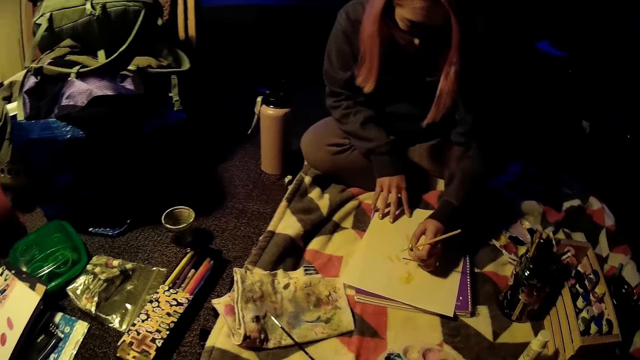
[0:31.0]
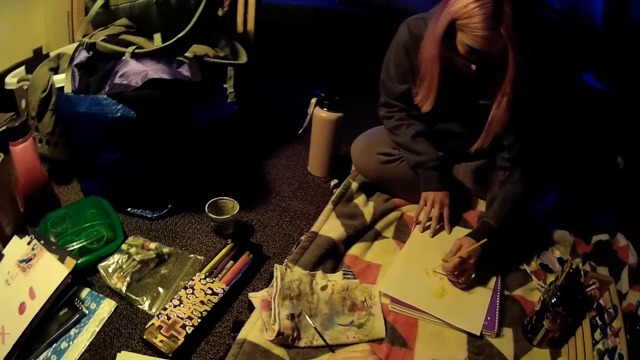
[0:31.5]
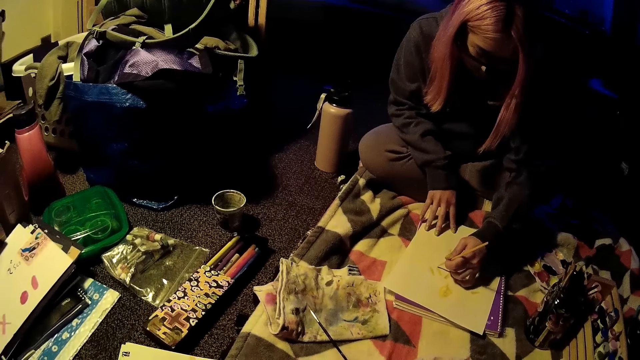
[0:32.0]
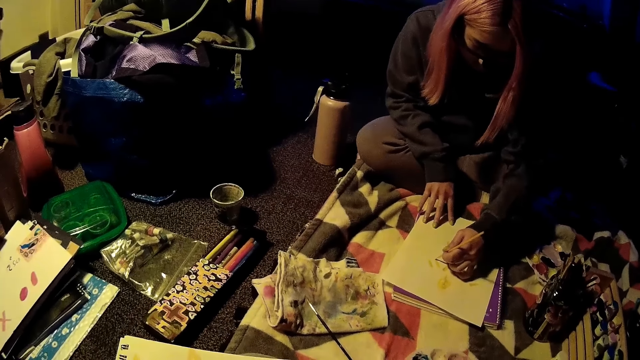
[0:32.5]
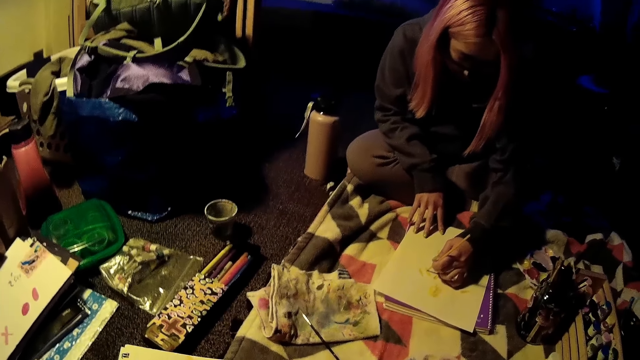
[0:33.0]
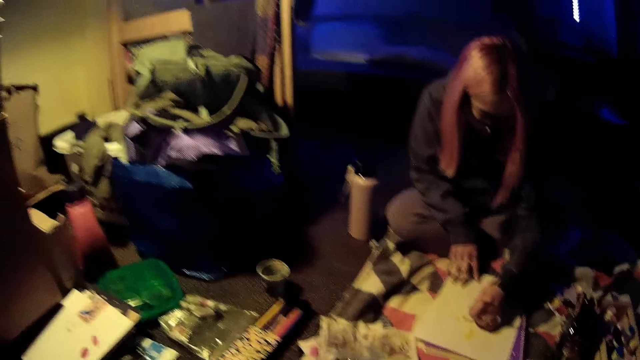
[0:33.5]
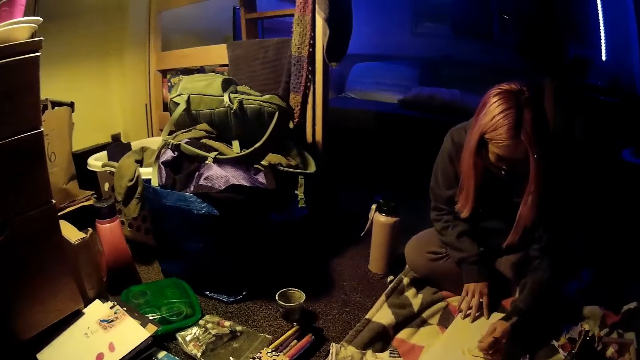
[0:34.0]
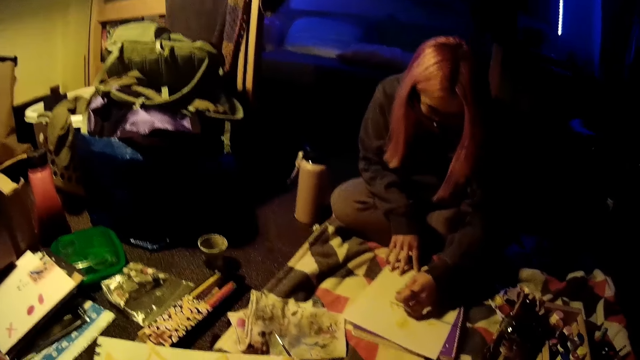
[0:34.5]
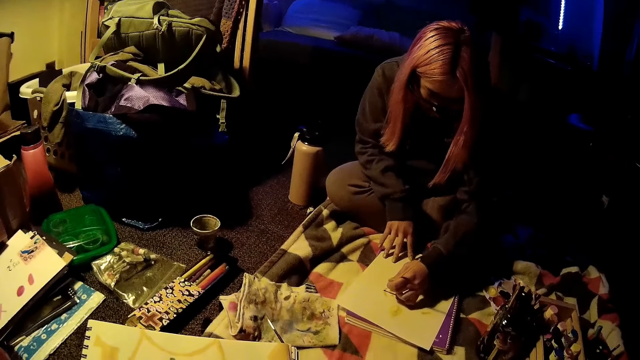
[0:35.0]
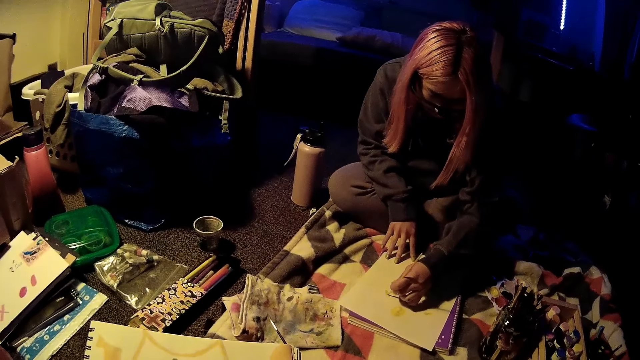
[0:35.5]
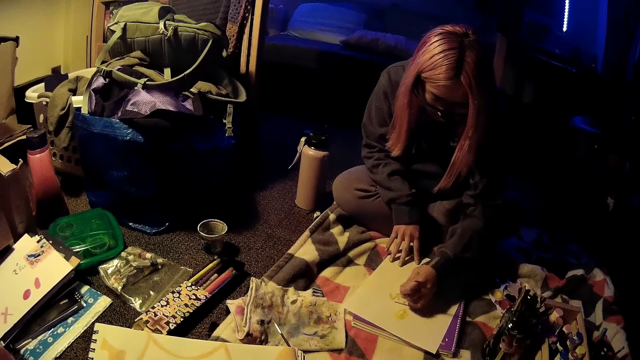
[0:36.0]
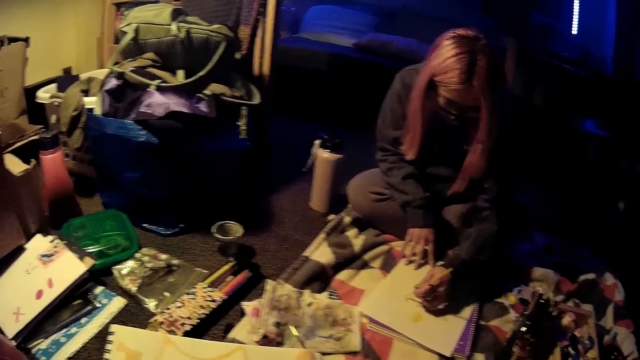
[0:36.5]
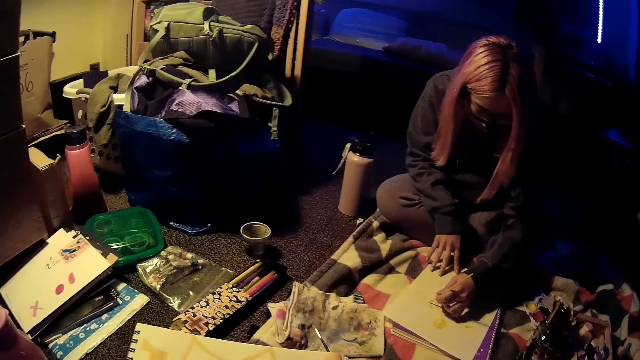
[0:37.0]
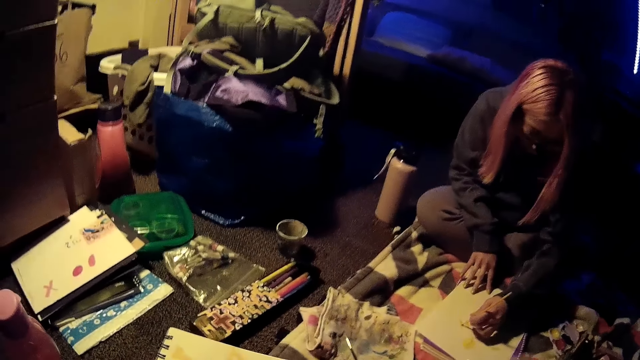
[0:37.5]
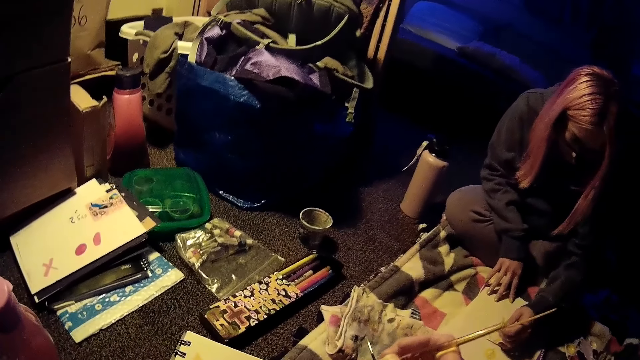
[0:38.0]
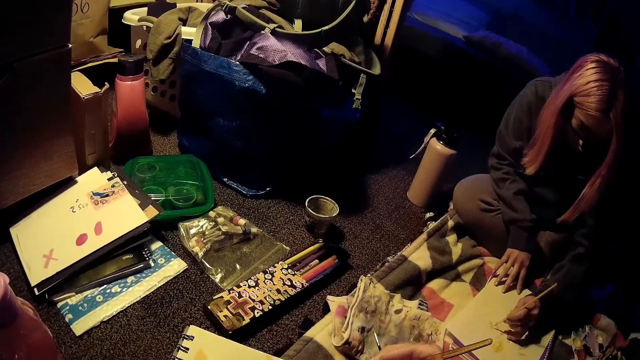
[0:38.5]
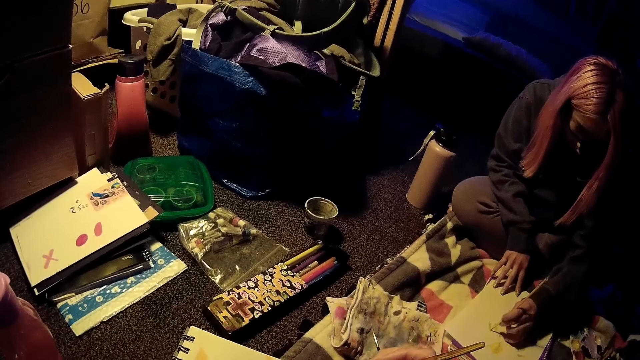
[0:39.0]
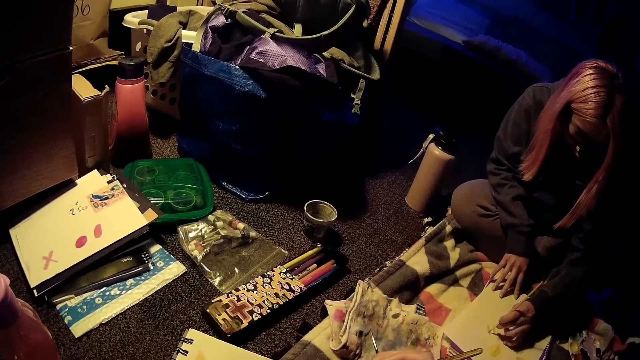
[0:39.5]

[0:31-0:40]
A woman draws on the drawing sheet with the brush in her left hand.

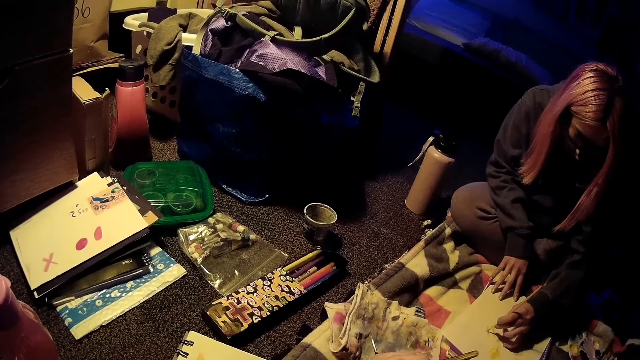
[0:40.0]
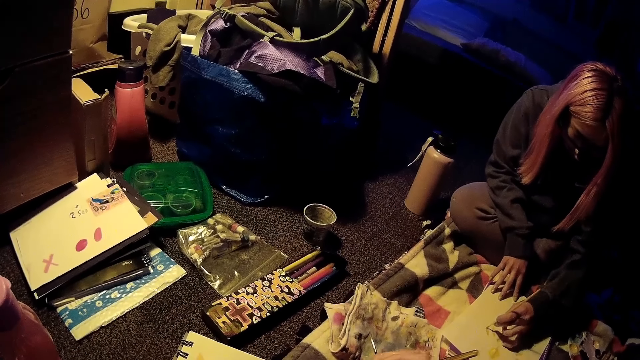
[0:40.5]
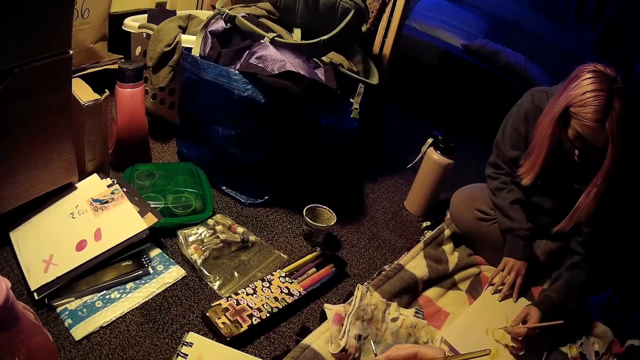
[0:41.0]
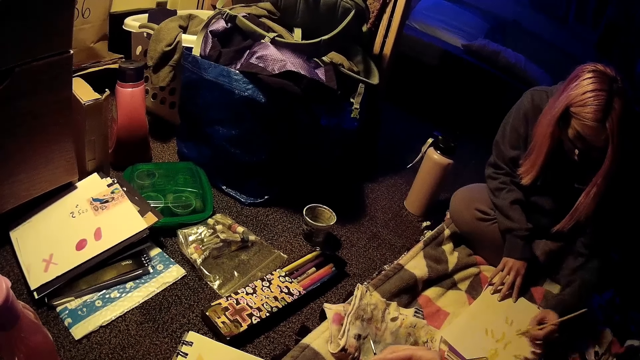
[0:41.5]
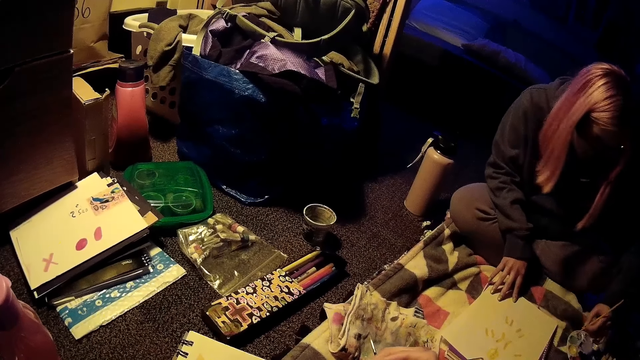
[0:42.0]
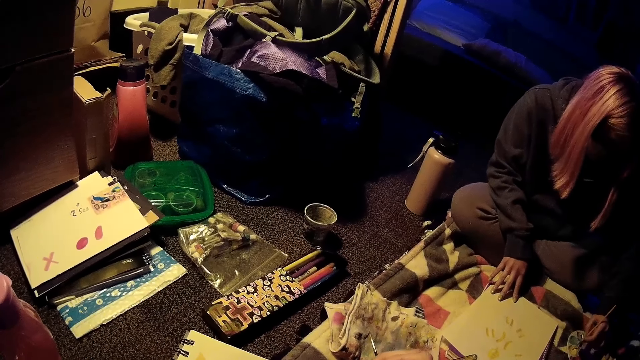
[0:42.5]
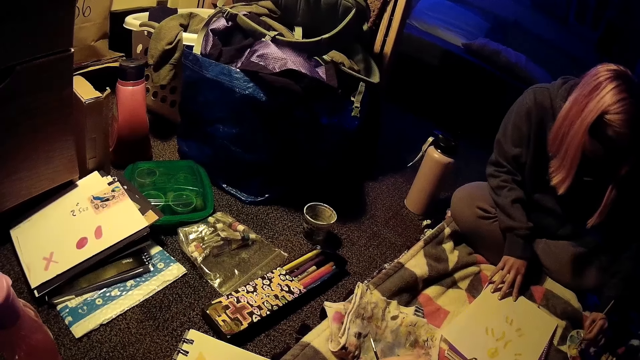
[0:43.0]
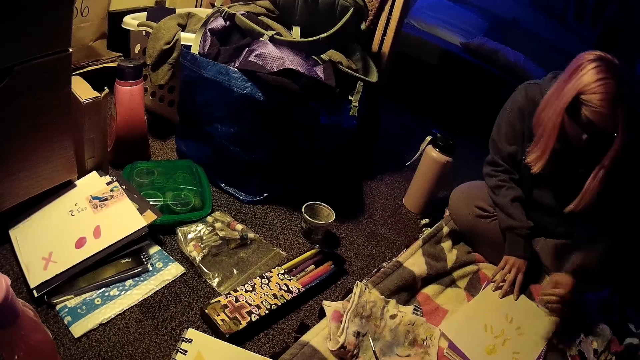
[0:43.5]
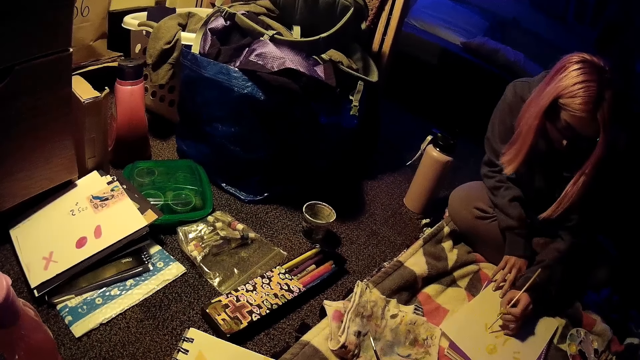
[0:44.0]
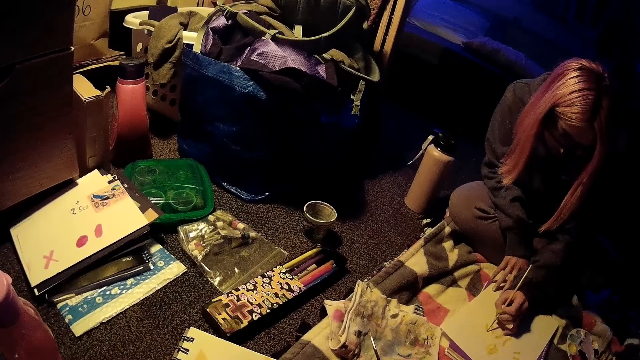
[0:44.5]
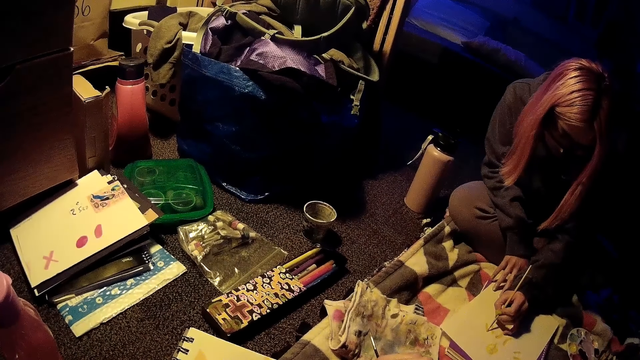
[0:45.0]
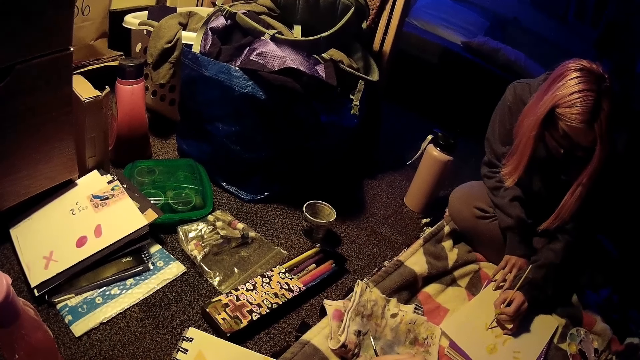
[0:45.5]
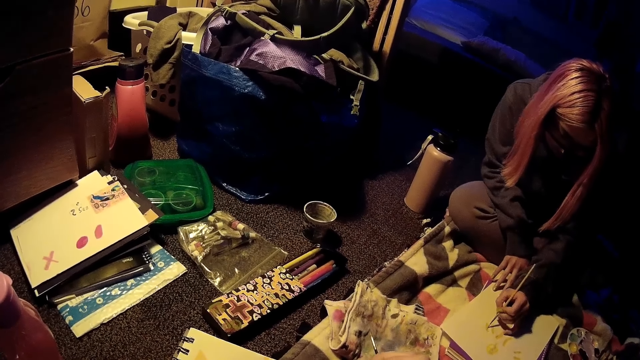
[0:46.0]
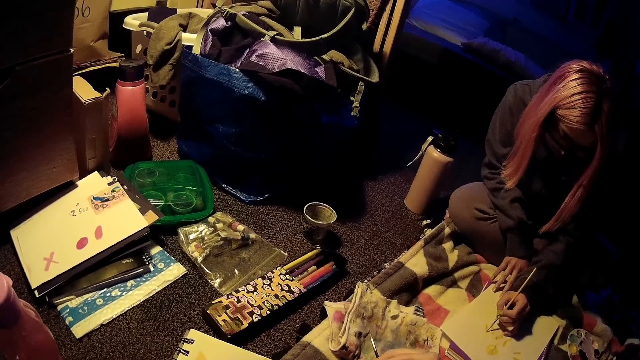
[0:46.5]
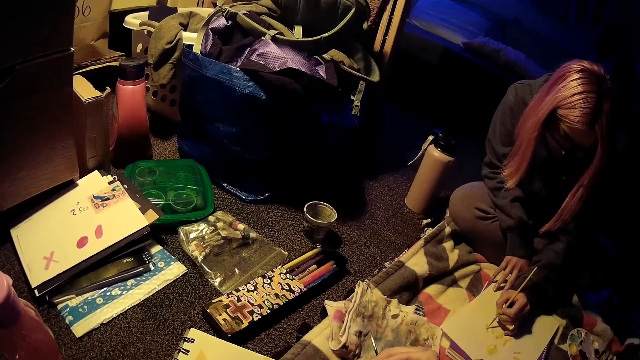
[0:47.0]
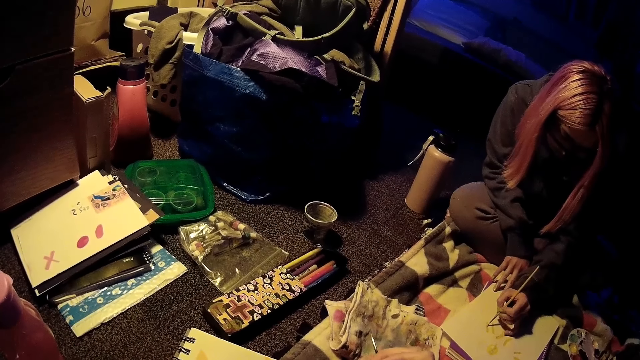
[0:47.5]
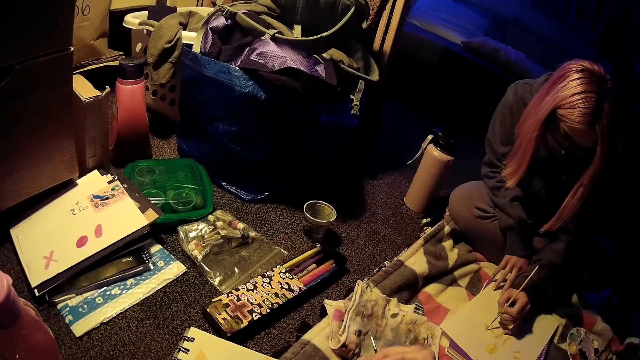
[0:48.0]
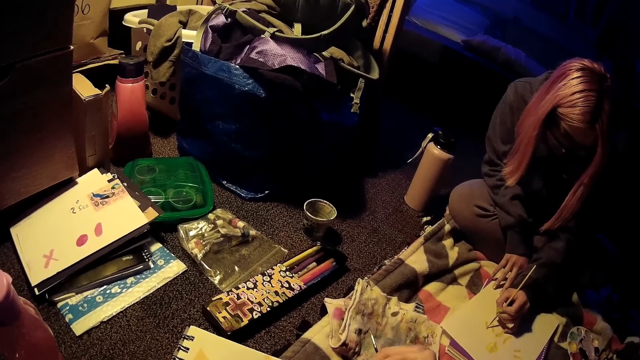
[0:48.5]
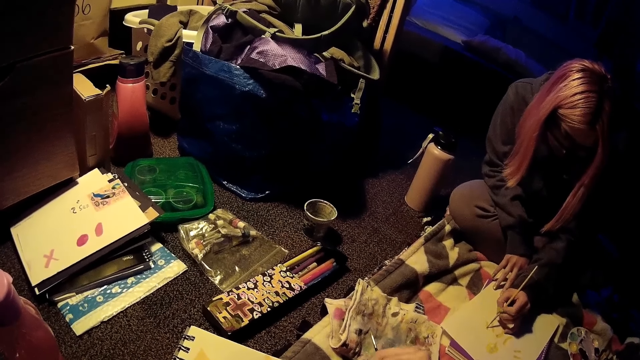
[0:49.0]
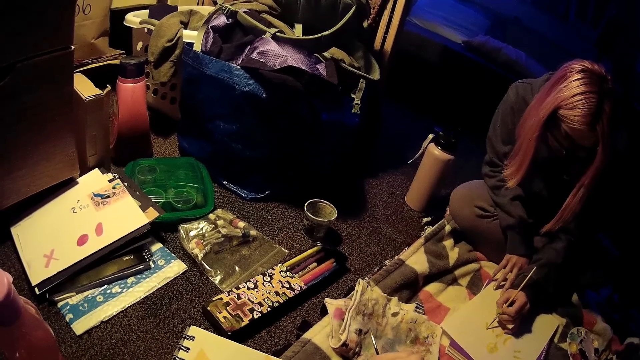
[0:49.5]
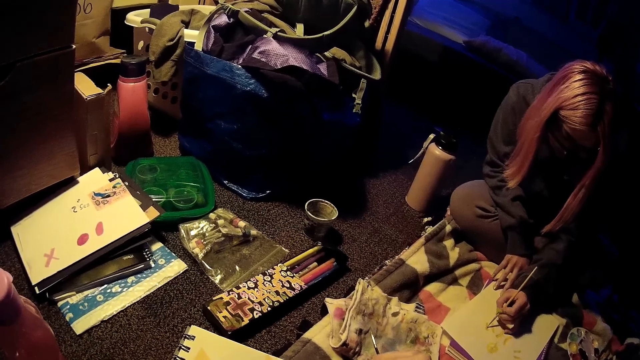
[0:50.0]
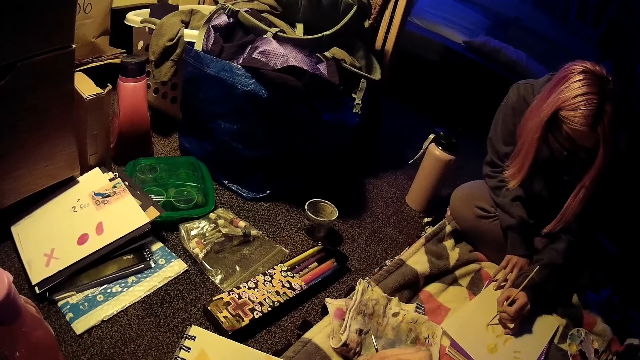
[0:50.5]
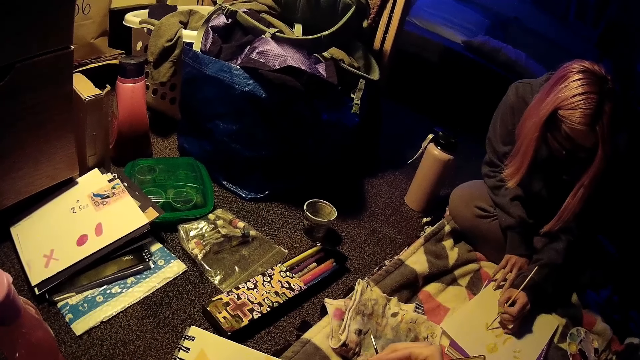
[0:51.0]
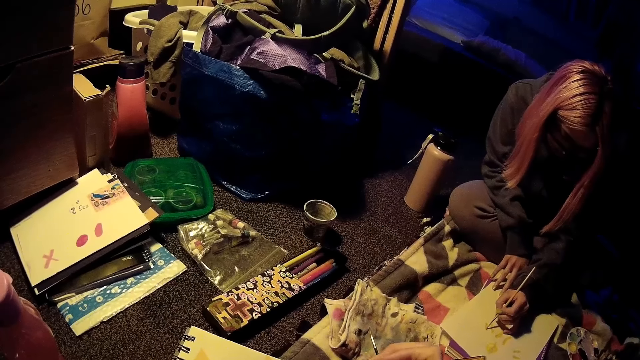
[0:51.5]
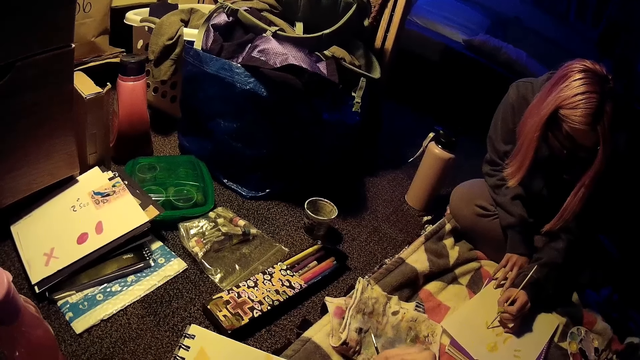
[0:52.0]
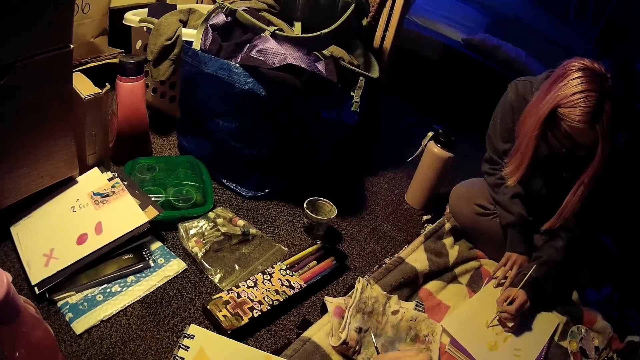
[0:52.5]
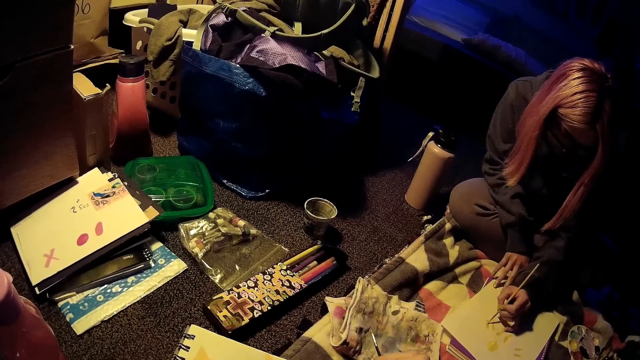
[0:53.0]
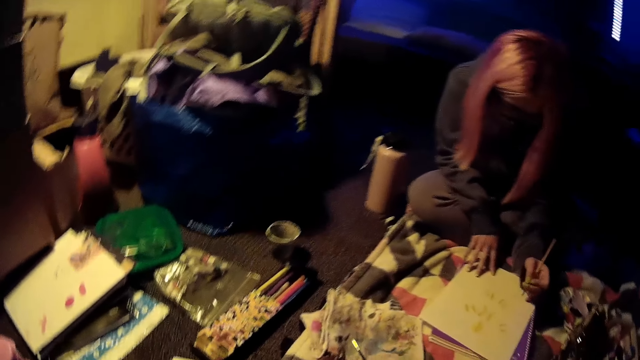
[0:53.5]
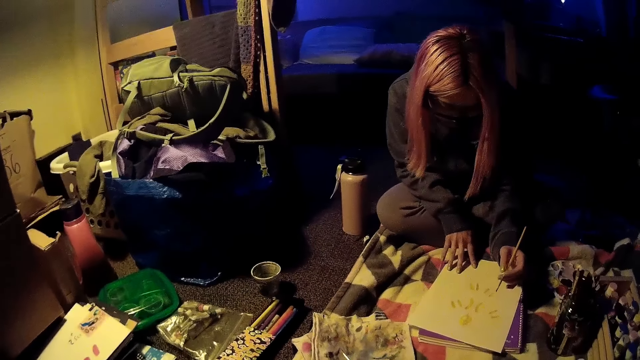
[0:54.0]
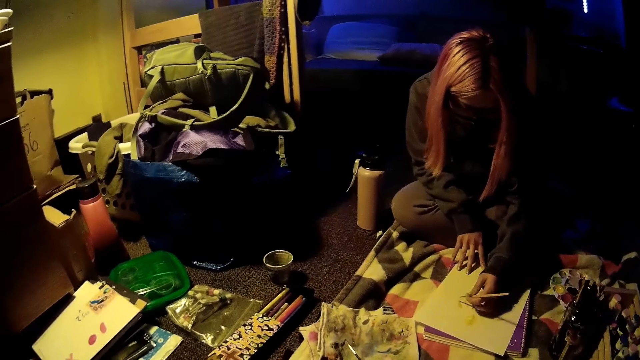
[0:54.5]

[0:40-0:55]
A woman inserts the brush into the paint with her left hand. She draws on the drawing sheet with the brush in her left hand.
